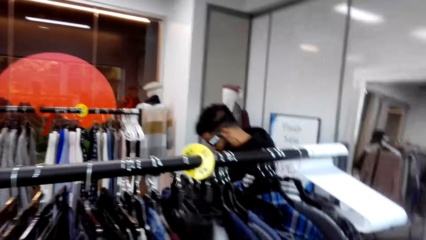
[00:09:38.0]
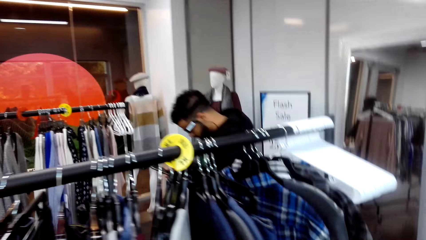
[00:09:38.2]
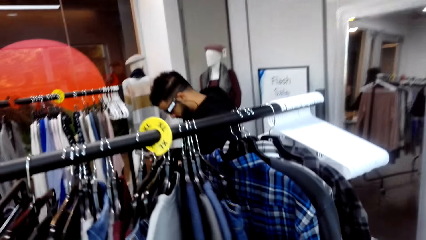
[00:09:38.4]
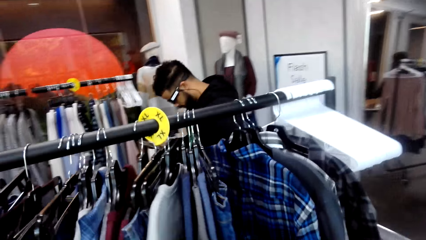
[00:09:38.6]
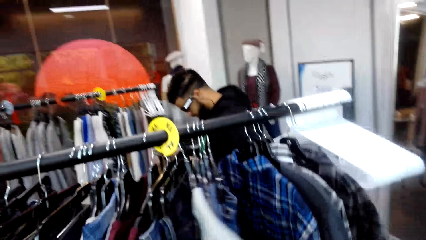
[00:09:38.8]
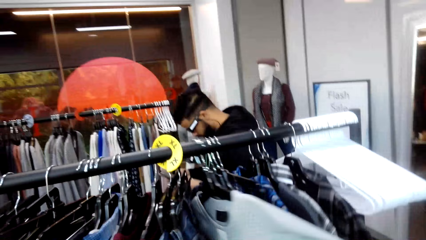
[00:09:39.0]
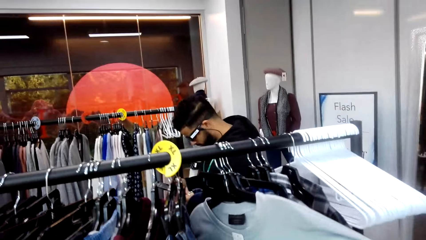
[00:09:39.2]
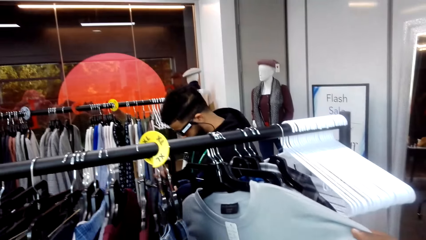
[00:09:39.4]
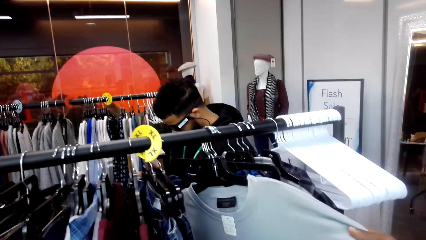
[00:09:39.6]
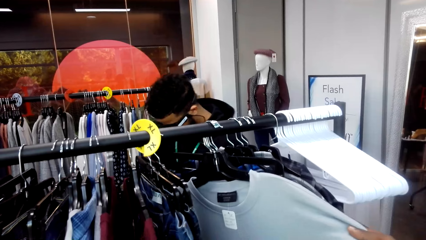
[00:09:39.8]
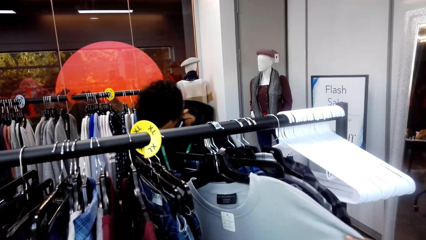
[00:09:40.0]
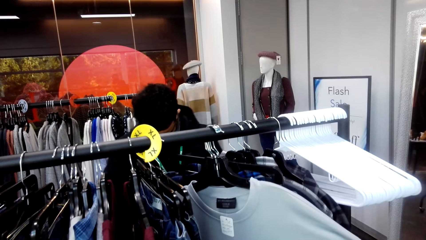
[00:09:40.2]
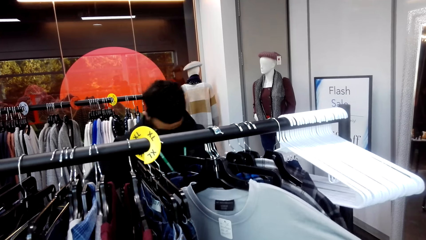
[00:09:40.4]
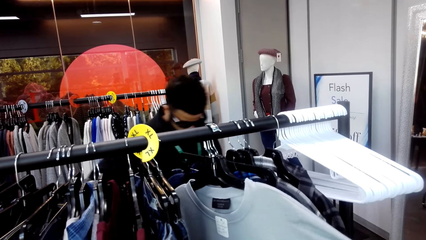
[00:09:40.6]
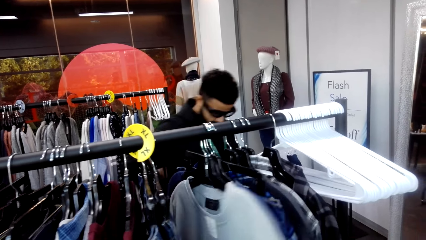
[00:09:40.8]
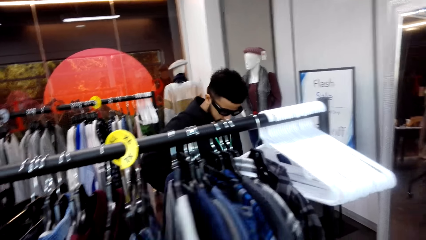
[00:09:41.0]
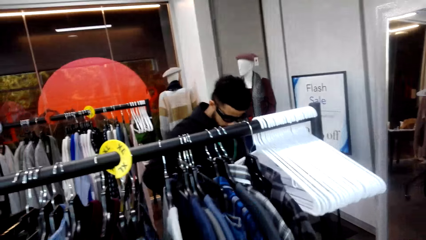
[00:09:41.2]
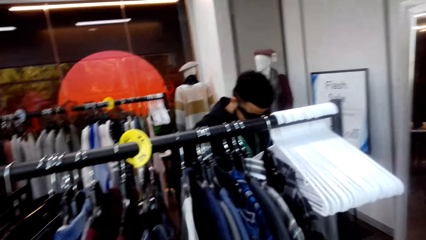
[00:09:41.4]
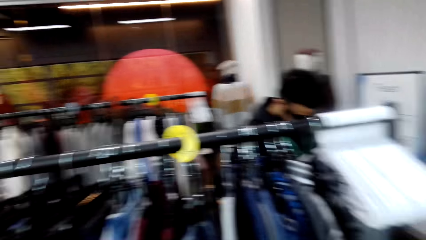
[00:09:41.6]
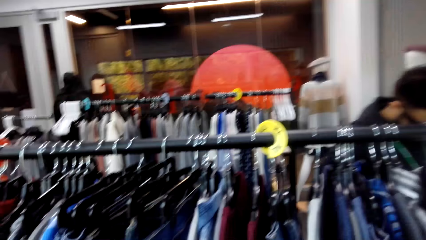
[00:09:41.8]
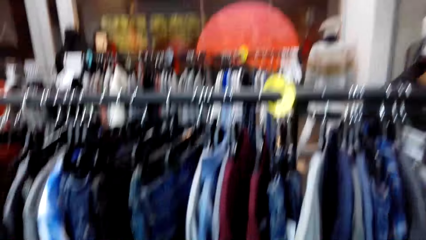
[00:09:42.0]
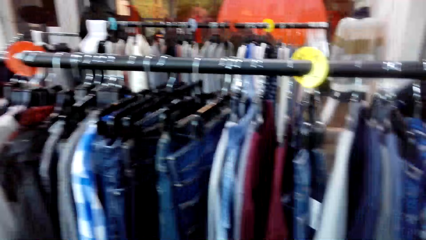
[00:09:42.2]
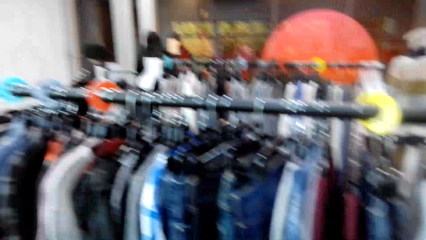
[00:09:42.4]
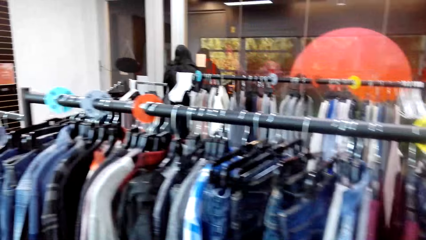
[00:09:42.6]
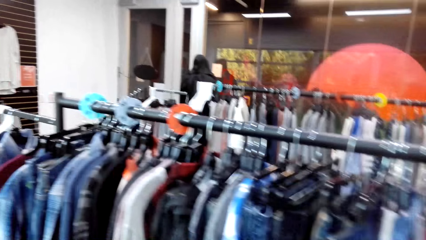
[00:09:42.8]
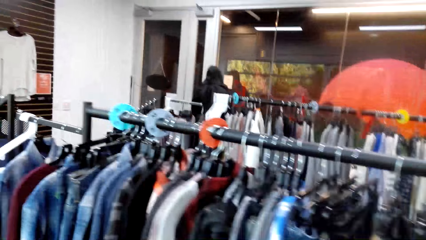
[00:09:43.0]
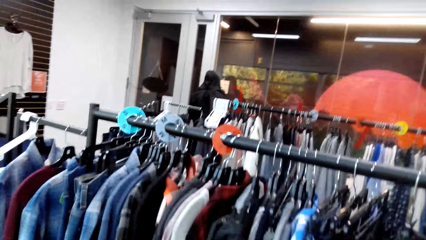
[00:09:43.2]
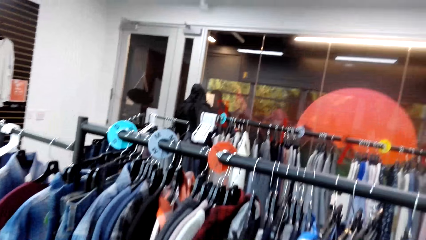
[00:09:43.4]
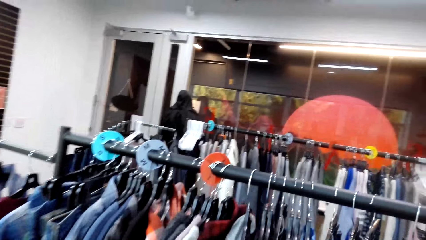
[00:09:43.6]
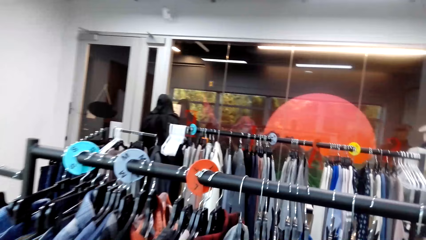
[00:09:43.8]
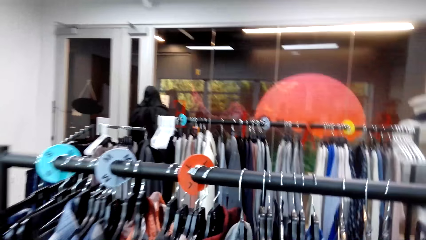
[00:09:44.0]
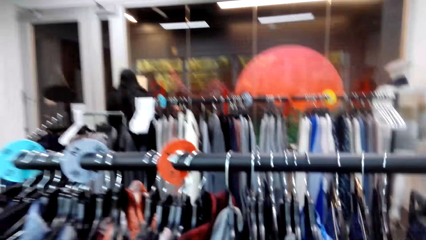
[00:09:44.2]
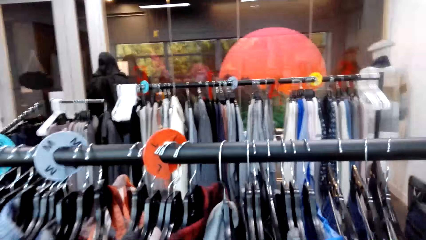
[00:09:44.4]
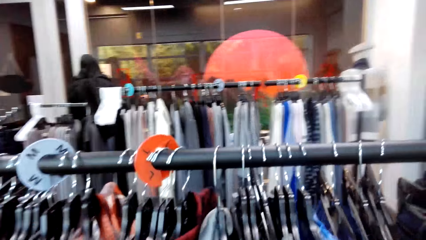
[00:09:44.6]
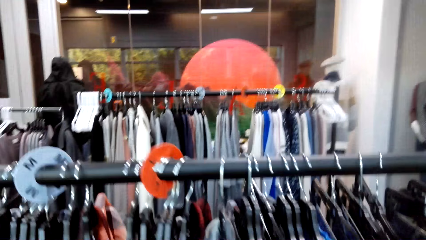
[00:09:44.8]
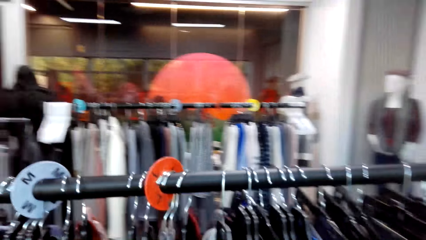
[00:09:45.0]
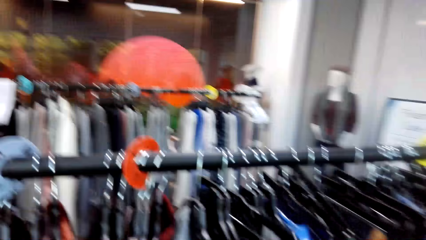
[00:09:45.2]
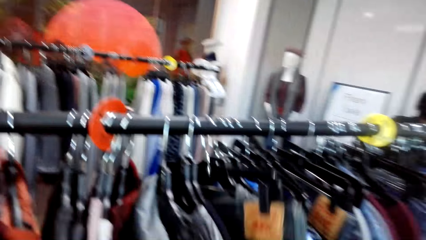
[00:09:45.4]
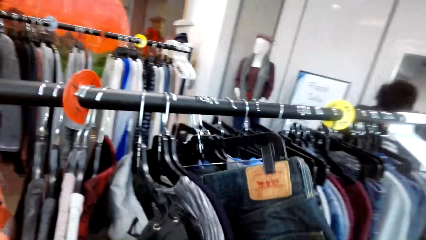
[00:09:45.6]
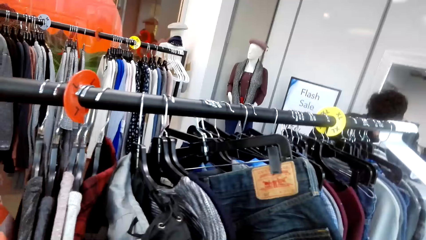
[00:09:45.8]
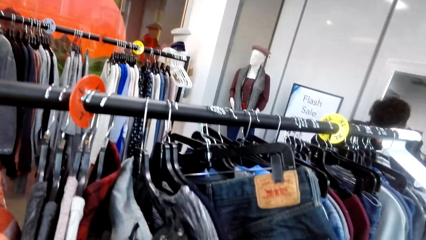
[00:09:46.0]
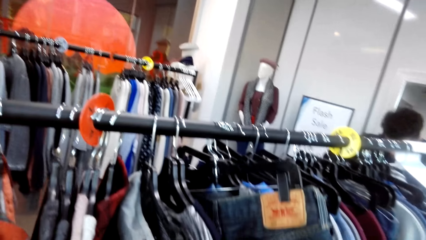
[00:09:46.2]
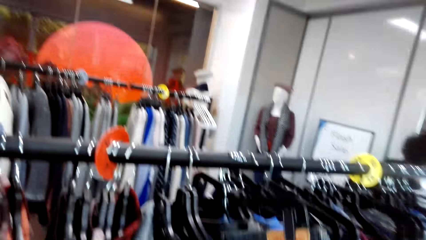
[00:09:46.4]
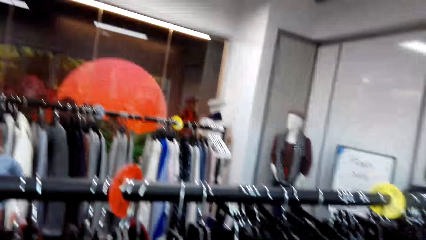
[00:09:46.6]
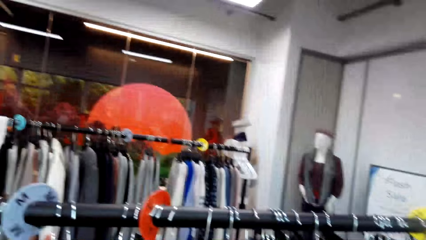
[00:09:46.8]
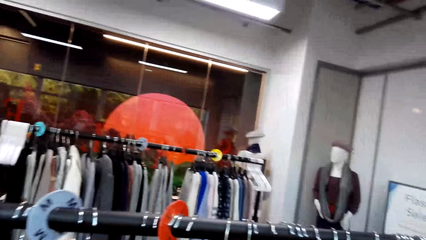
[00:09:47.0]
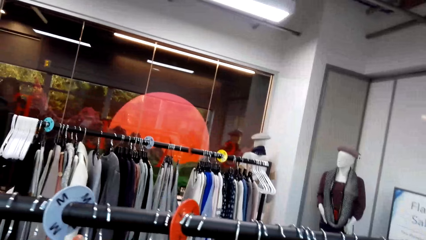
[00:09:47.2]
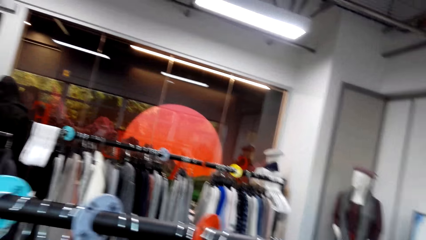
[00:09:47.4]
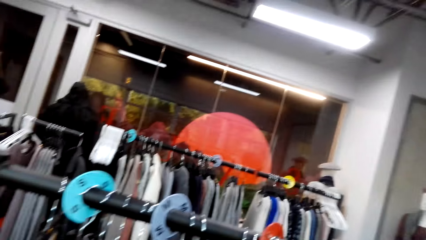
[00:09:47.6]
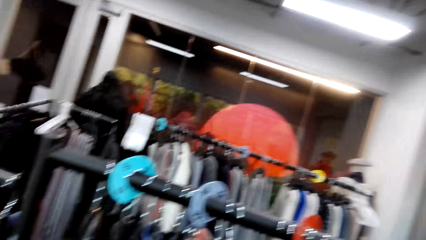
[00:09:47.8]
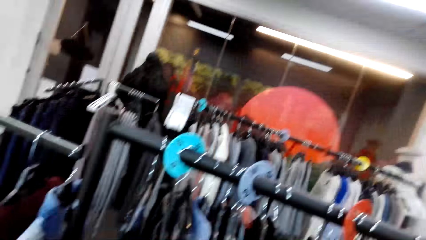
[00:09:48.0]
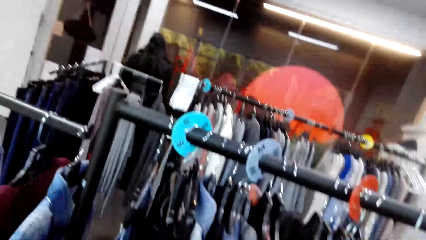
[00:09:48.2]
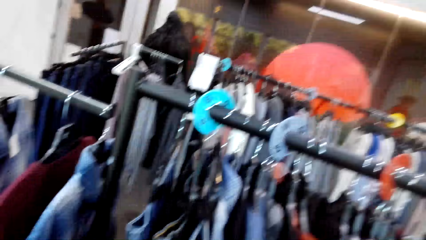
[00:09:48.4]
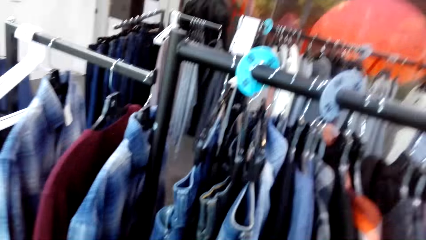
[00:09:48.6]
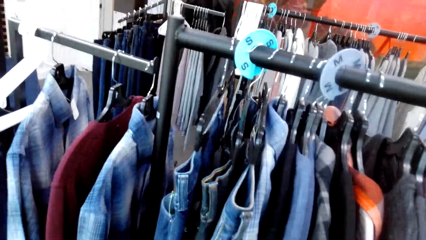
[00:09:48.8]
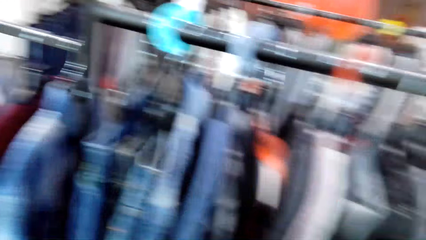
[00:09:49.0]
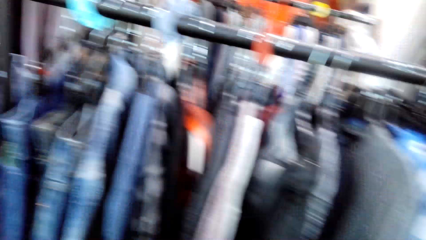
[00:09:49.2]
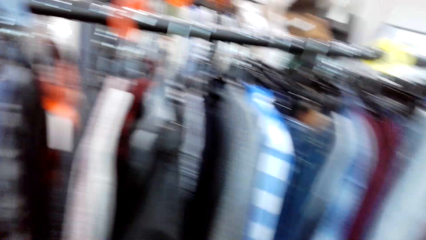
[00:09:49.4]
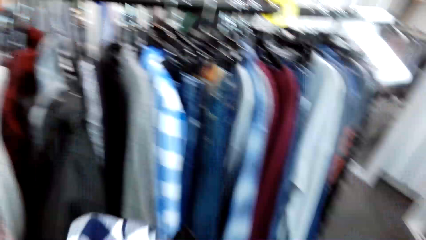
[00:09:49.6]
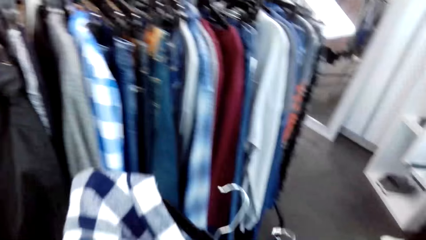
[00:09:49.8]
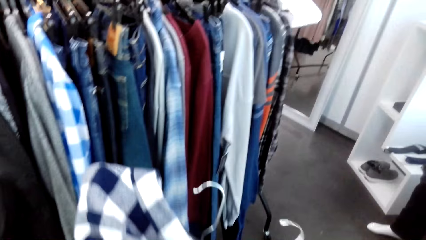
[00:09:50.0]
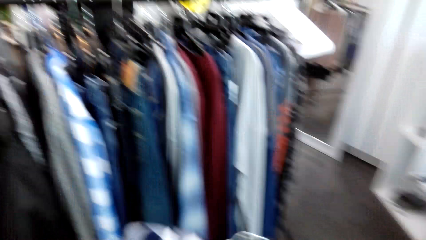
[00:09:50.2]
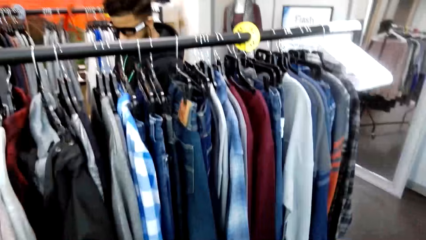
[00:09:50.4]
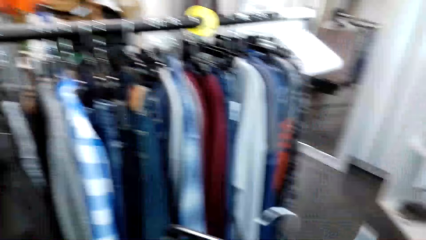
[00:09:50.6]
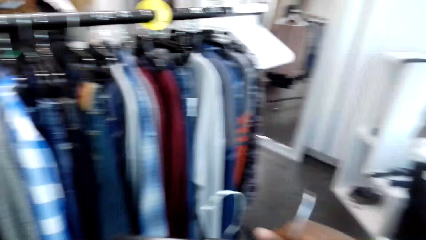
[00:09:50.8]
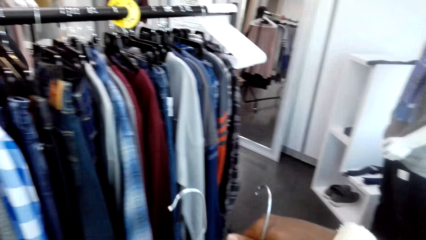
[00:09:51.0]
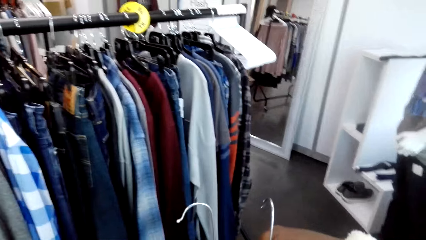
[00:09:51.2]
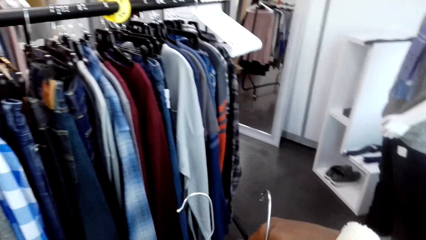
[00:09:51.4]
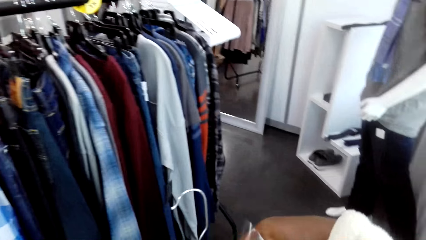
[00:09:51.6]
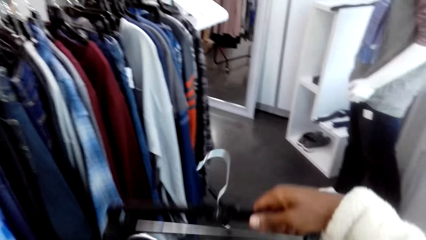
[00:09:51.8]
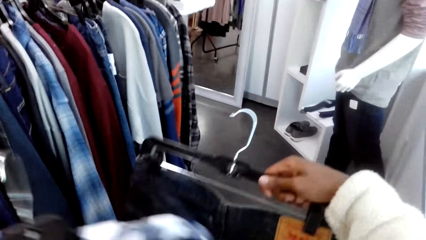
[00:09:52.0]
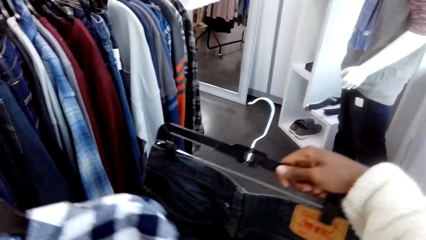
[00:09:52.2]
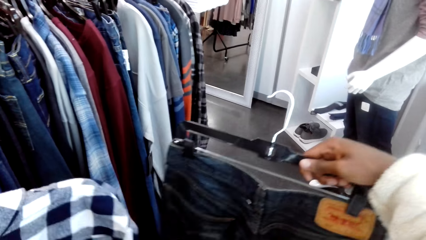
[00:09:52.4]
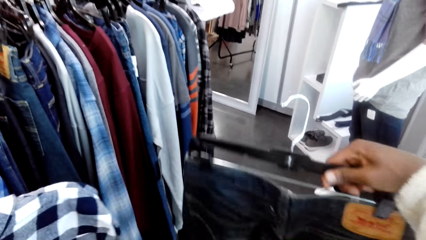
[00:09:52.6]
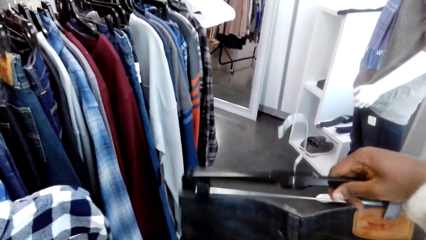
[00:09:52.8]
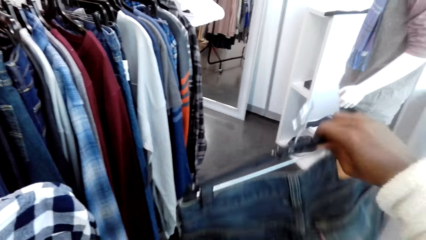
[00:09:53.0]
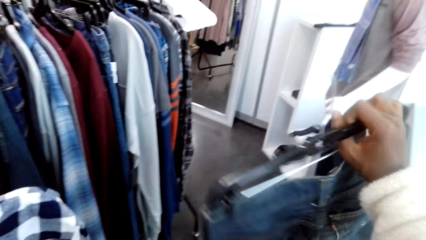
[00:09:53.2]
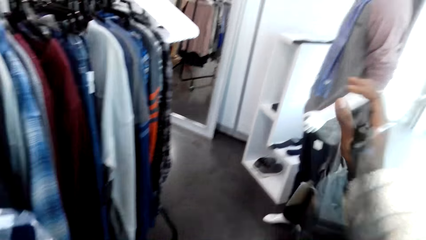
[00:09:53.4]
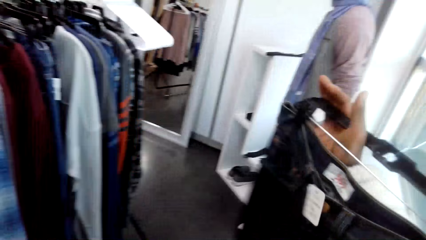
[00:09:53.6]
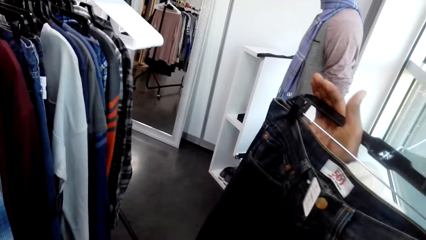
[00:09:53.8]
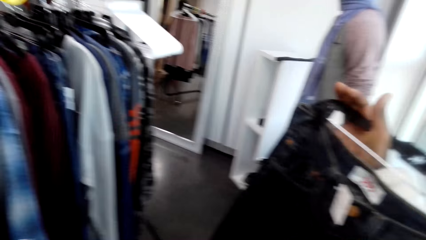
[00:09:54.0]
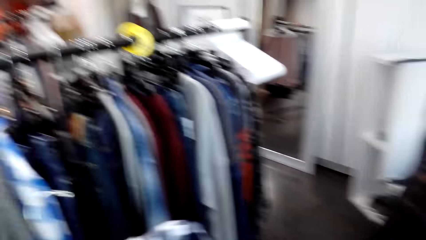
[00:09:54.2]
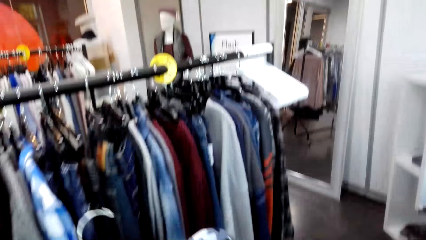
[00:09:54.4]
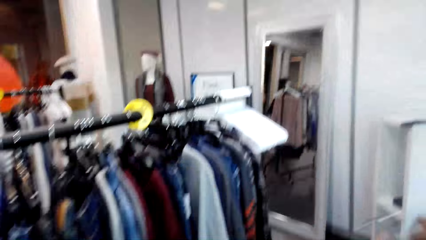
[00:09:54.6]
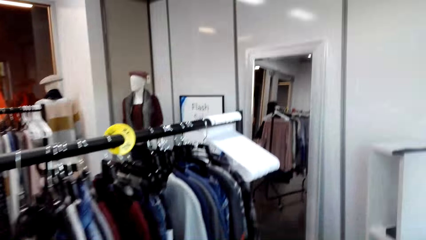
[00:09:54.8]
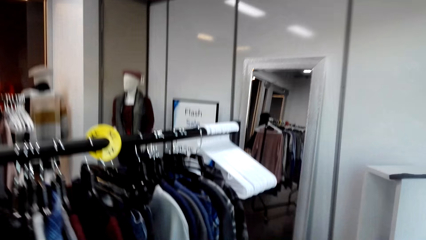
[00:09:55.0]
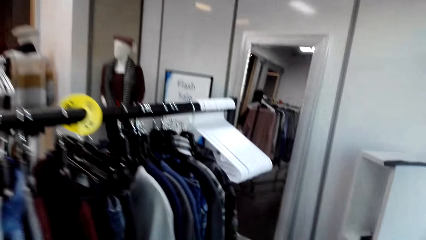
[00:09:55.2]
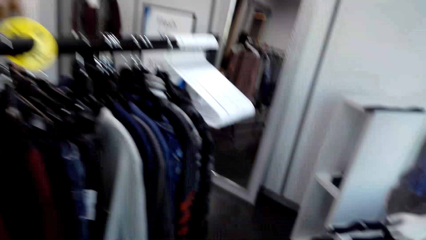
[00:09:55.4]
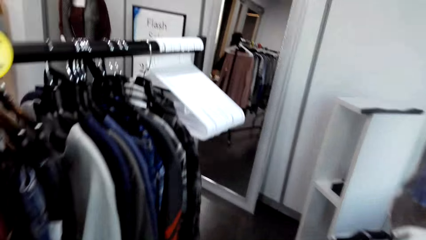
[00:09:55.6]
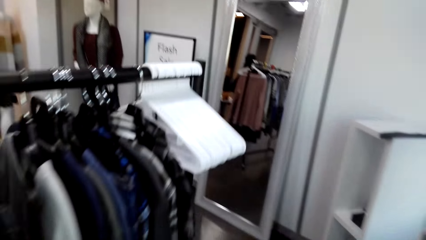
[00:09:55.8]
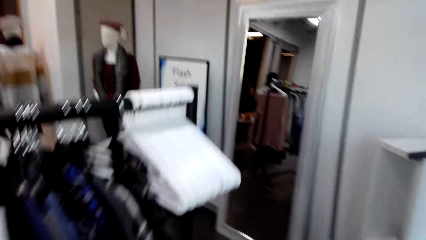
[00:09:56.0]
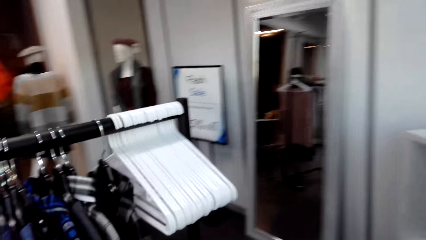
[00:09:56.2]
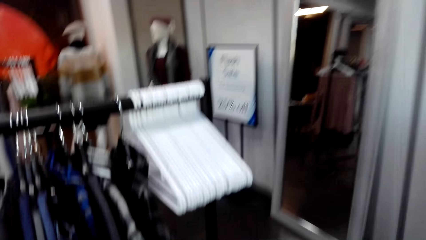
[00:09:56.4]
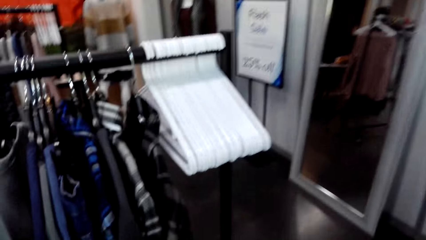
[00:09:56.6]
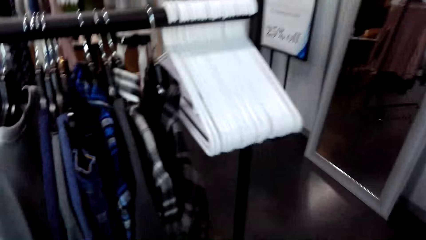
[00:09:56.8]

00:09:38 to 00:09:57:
A man walks around the room. The camera wearer touches the clothes on the stand. They push the clothes. They look around the shop, move around the shop, and turn around the shop. They hold the clothes. They turn a cloth. They examine the clothes. They move around the shop.
